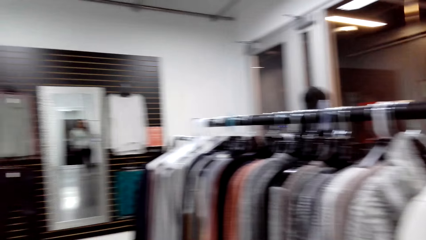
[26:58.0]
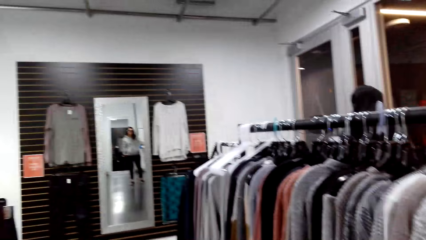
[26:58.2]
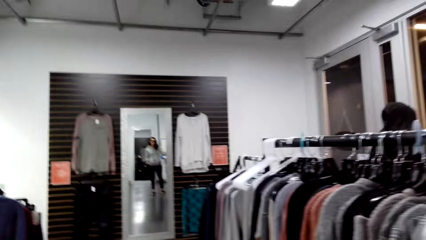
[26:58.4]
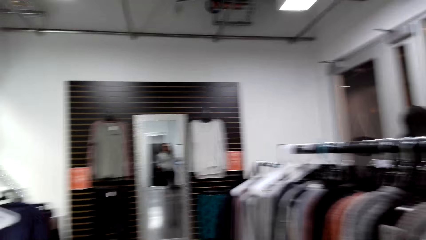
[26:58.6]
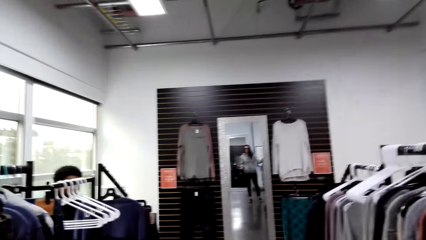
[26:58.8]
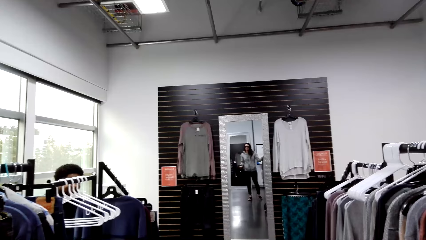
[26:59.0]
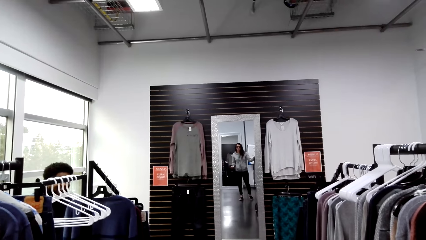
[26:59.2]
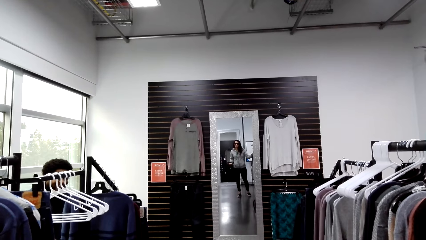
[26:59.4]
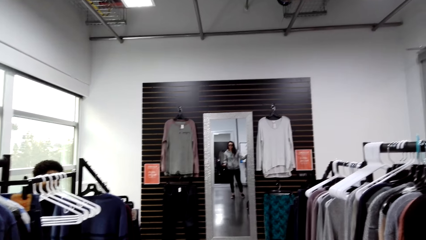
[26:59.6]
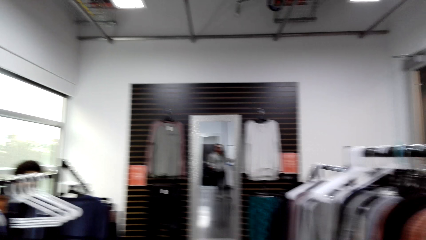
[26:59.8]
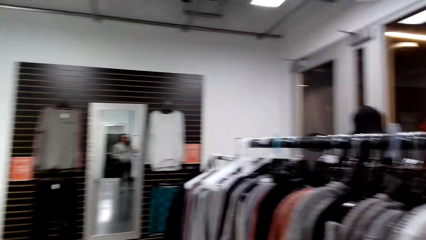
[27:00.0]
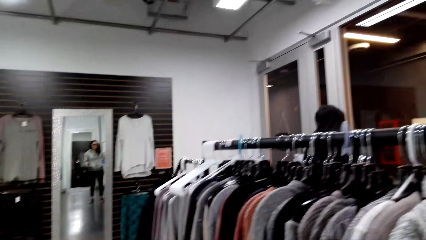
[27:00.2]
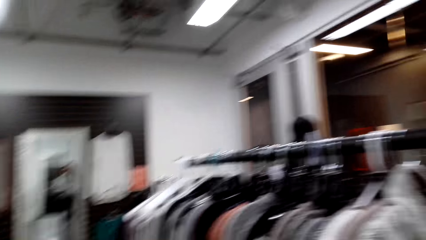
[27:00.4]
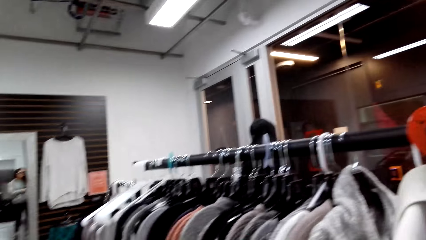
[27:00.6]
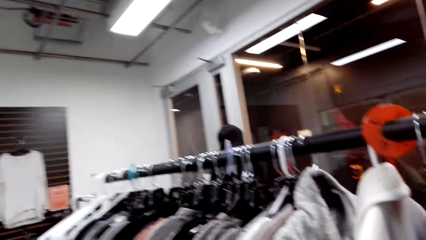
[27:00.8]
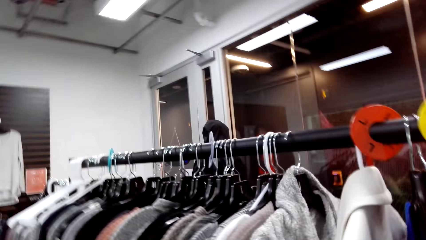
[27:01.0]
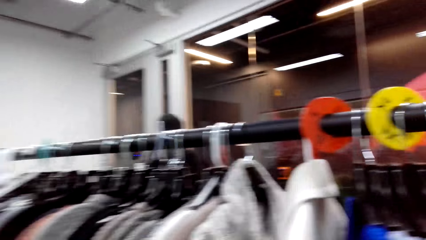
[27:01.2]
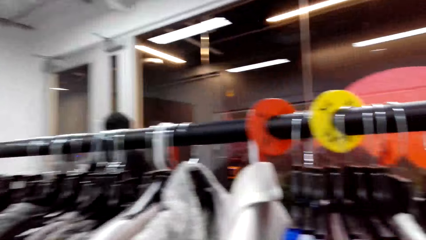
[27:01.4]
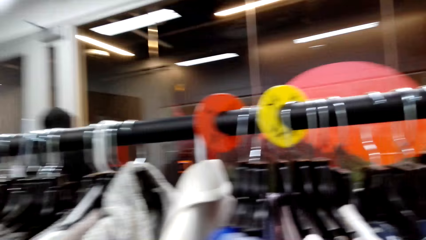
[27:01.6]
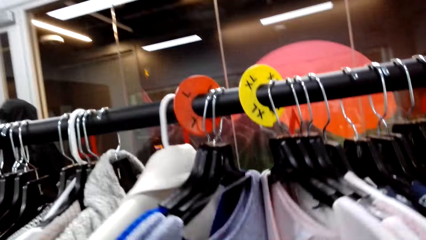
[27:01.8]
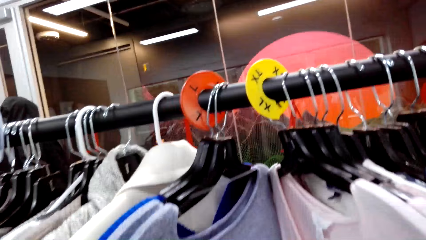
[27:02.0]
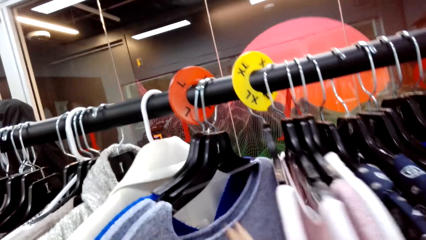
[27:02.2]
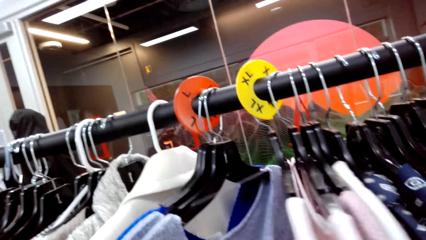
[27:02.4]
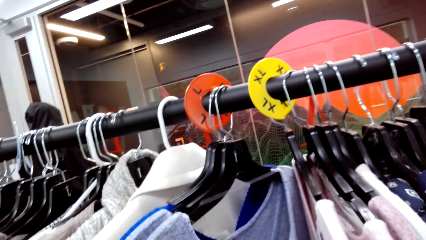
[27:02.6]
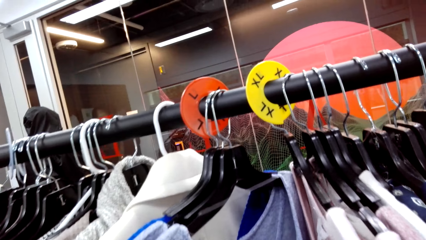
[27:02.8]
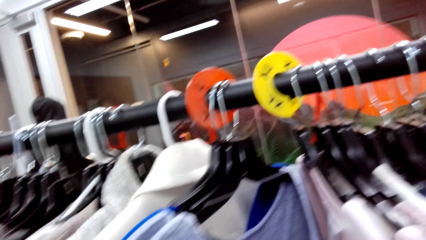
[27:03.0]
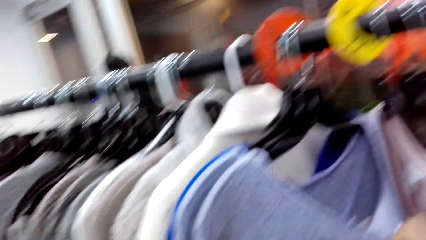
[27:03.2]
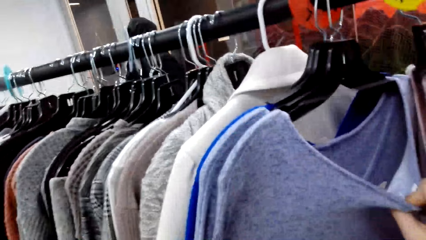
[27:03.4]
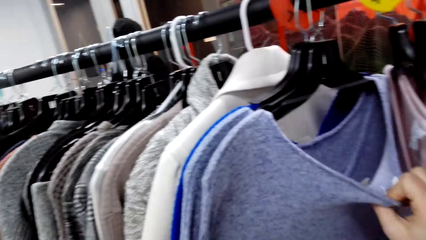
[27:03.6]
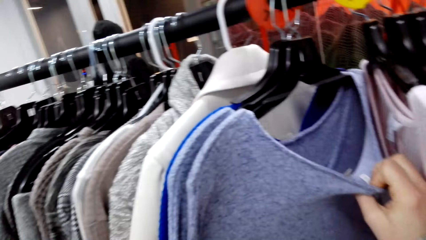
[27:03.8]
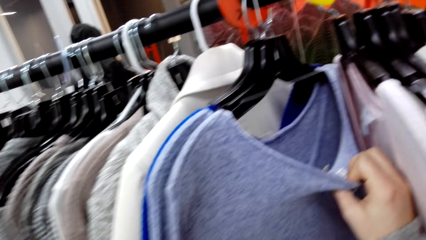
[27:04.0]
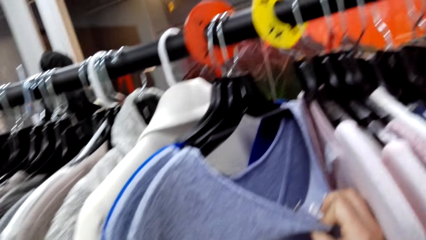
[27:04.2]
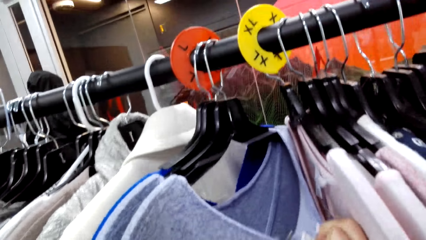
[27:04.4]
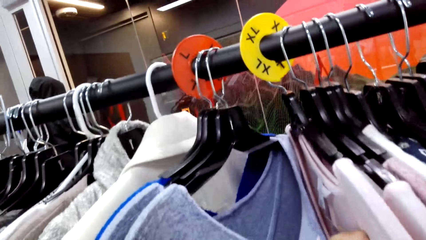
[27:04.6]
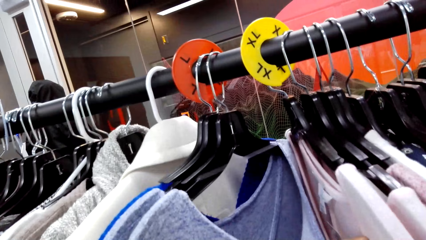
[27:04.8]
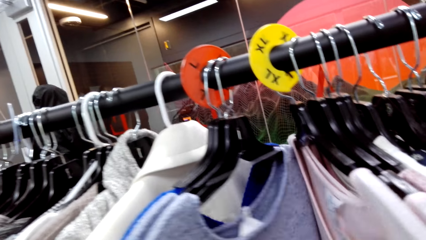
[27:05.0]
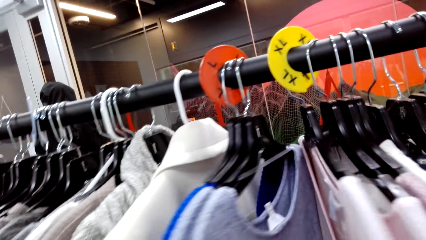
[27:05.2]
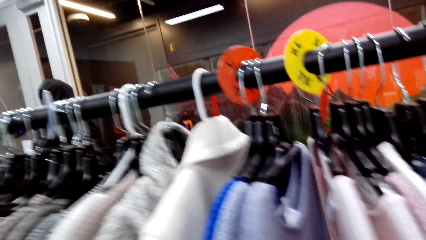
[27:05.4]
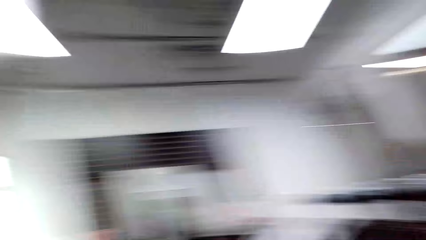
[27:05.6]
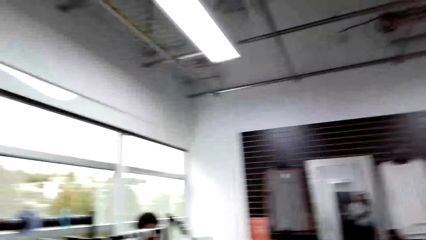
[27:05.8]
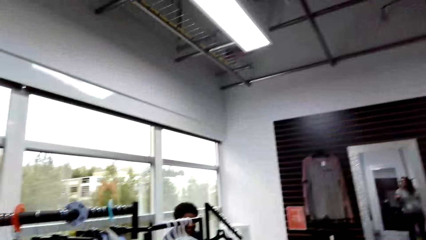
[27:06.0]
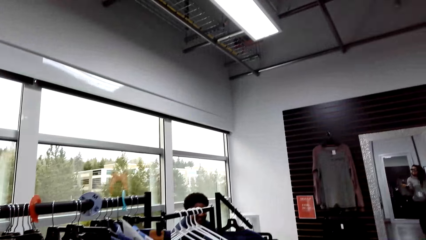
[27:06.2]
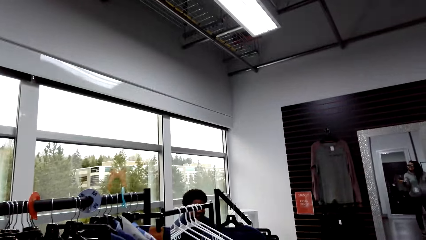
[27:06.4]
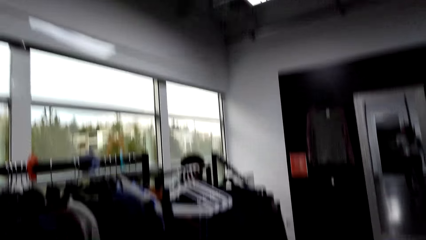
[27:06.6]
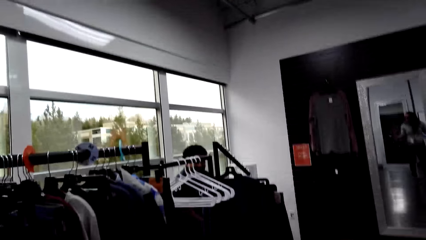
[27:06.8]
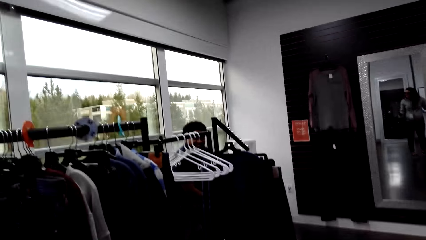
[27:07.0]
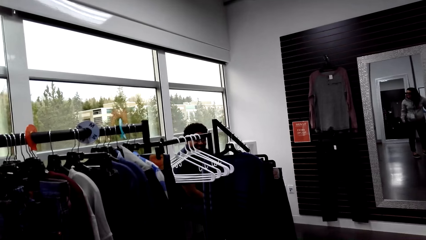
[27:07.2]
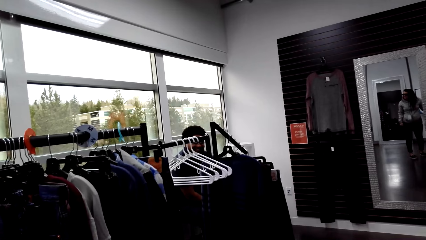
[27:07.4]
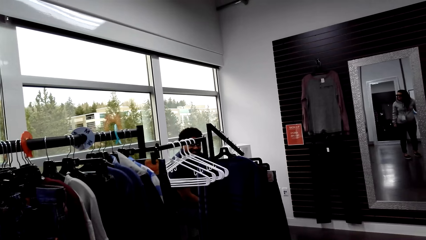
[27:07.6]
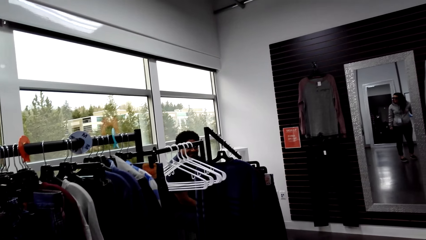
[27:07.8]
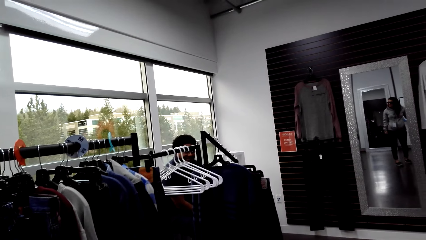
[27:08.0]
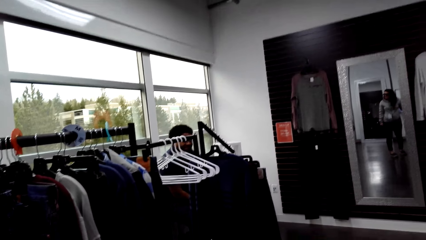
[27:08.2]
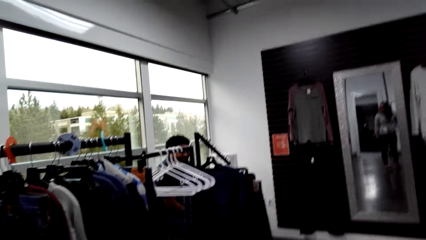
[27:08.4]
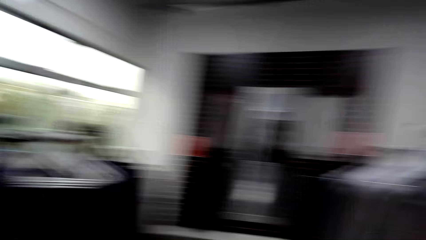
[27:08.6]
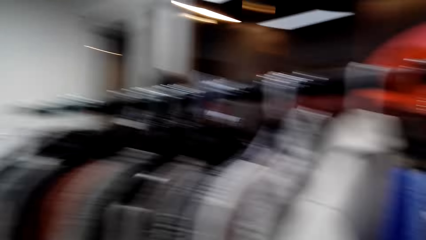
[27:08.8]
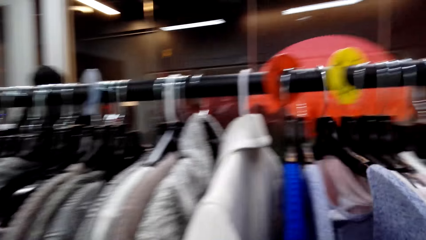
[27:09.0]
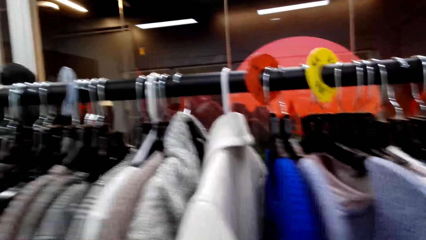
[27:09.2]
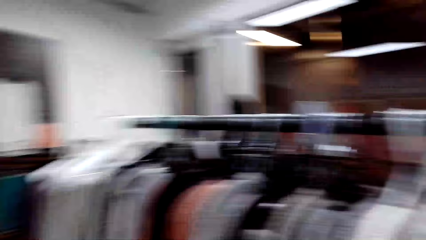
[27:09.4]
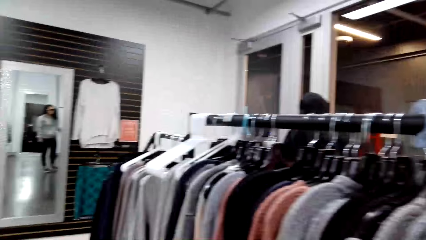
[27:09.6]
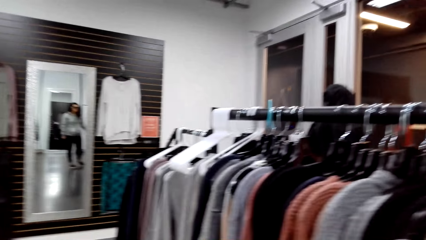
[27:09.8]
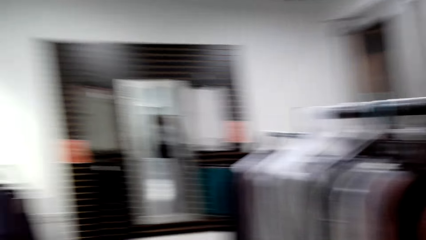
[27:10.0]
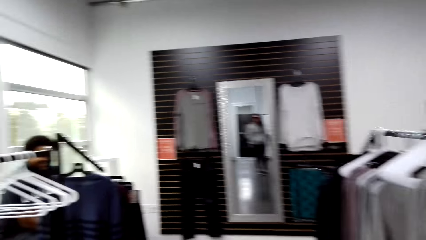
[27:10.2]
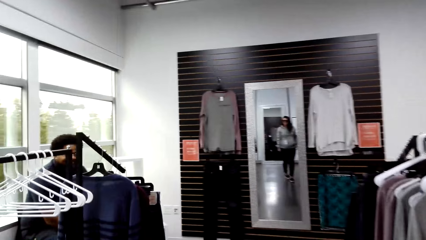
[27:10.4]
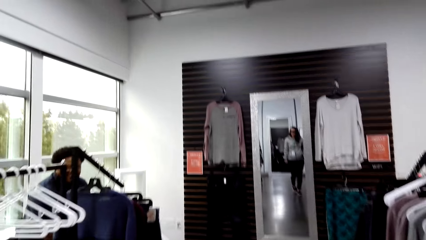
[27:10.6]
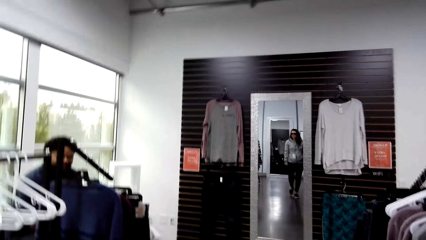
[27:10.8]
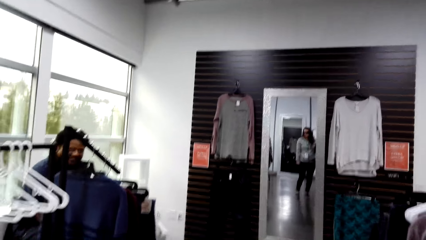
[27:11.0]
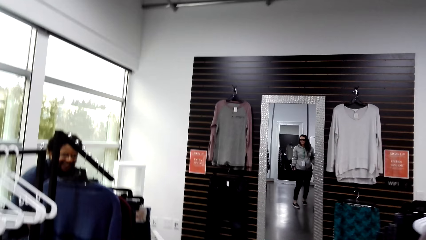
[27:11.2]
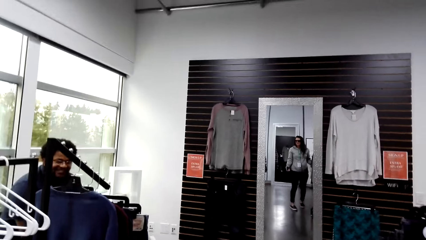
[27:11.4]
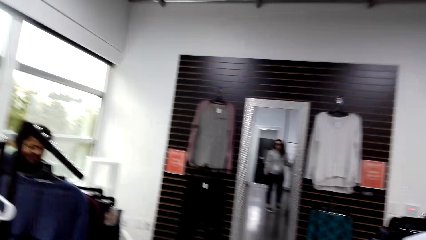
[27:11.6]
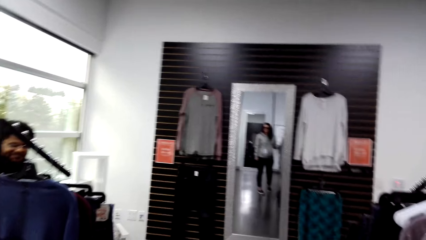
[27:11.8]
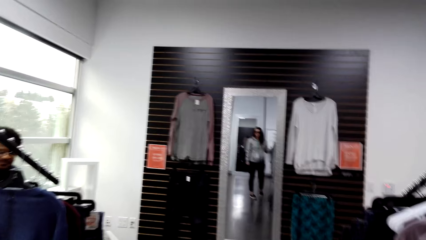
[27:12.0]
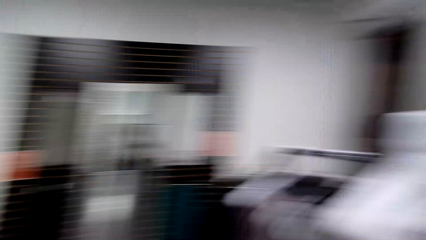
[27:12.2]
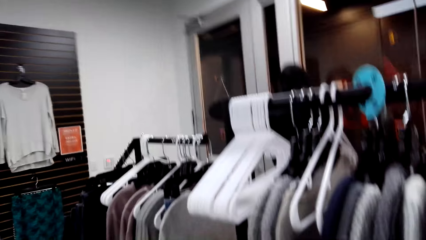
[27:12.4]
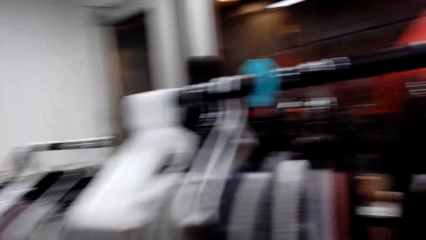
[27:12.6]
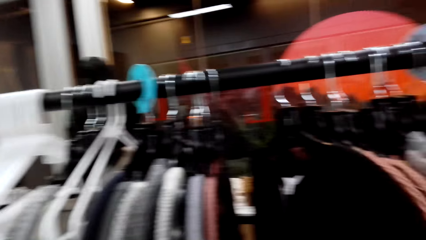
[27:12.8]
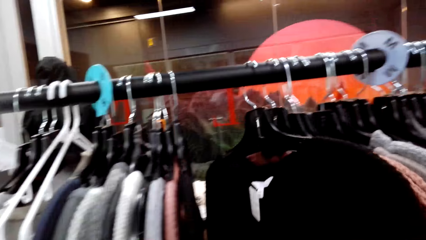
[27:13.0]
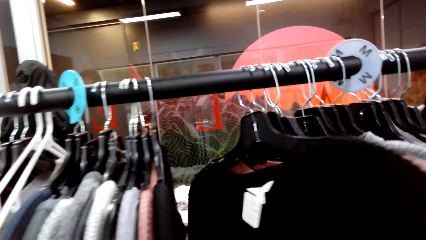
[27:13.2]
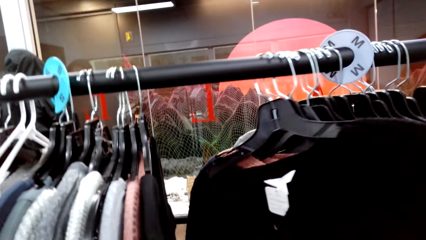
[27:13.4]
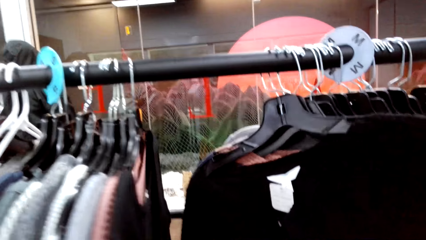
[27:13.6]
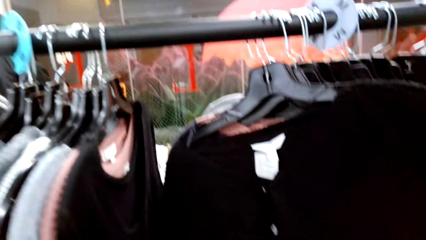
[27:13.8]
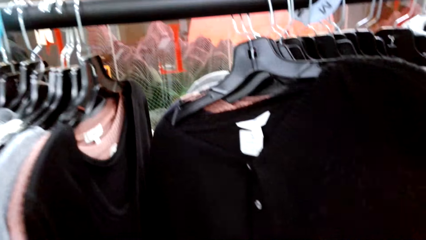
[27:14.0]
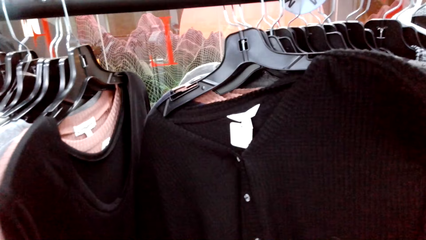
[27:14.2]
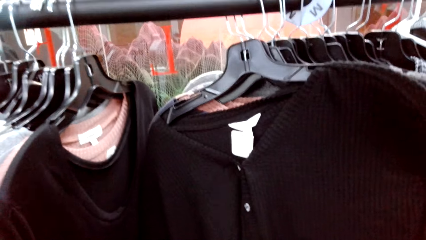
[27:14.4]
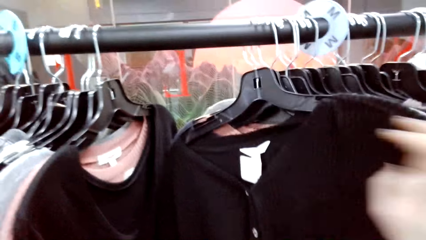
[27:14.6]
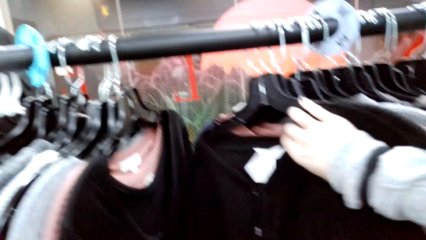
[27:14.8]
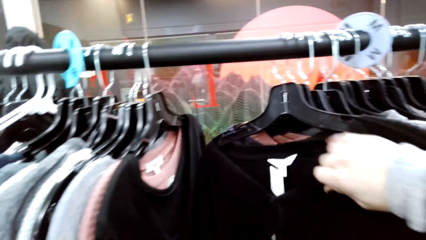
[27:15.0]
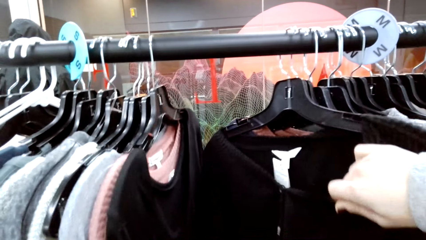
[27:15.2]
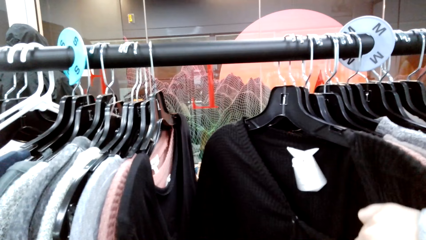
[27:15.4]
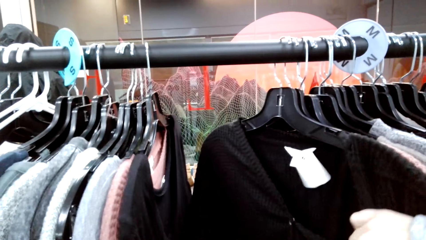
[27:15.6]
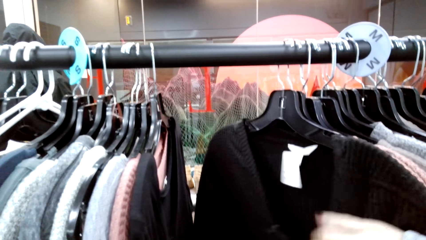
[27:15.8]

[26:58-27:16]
The camera wearer moves the clothes on the cloth rack. They interact with someone.
